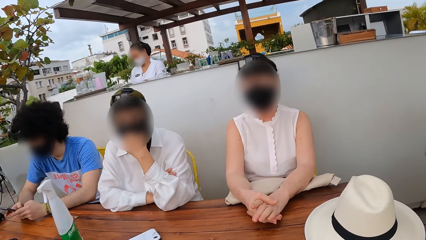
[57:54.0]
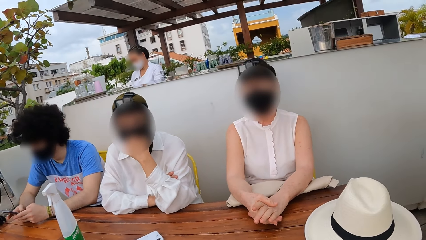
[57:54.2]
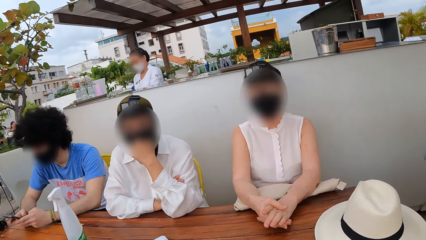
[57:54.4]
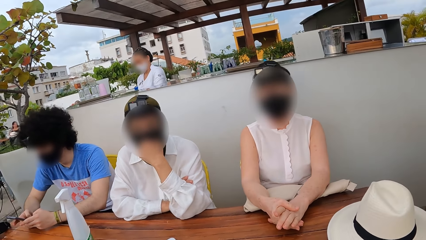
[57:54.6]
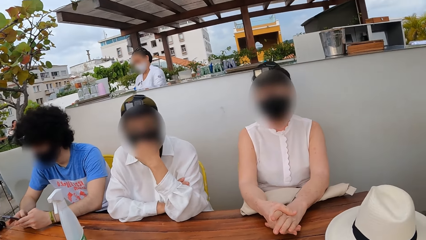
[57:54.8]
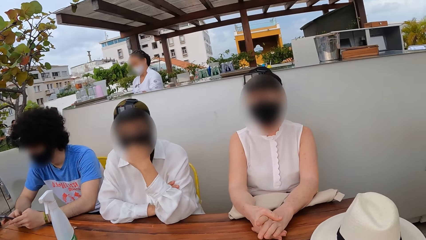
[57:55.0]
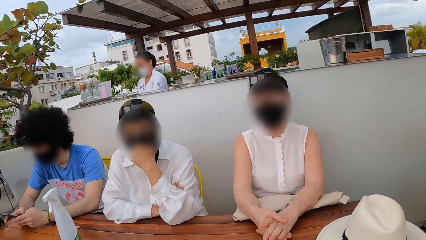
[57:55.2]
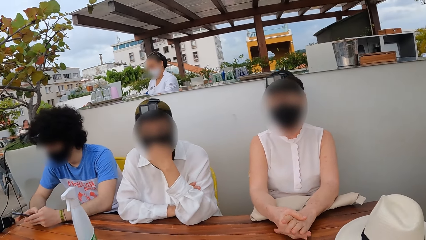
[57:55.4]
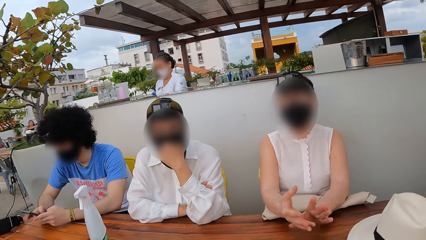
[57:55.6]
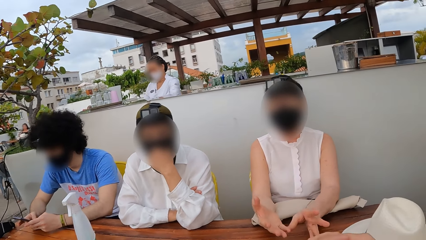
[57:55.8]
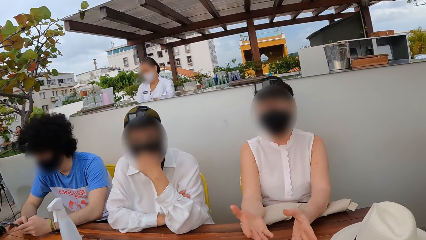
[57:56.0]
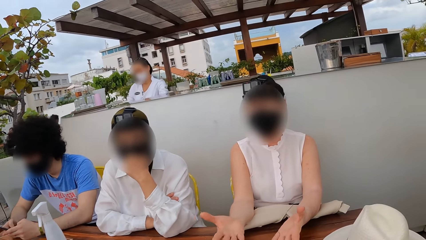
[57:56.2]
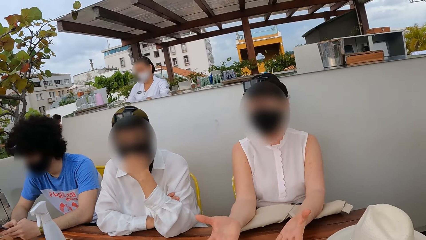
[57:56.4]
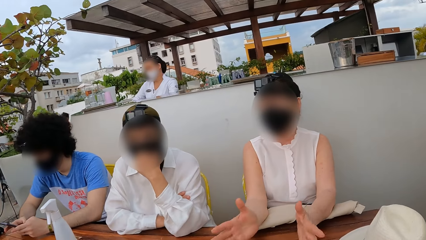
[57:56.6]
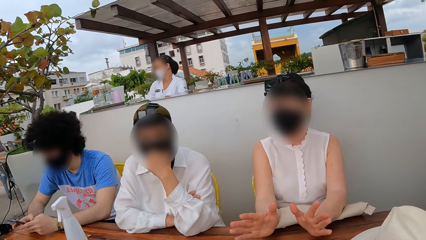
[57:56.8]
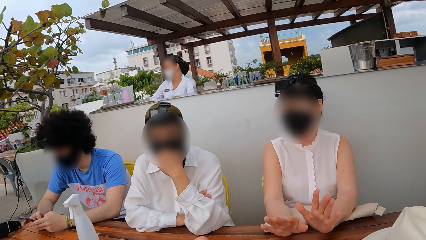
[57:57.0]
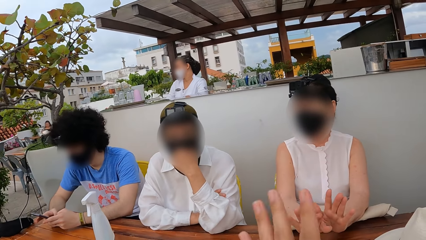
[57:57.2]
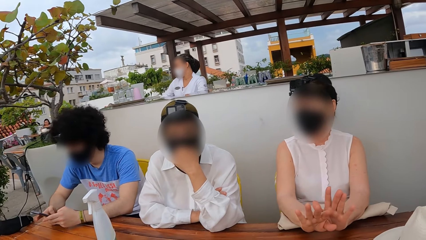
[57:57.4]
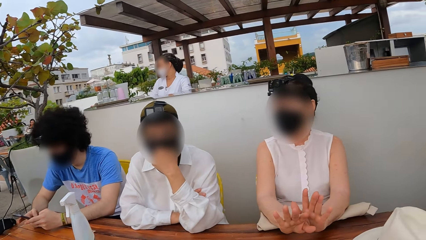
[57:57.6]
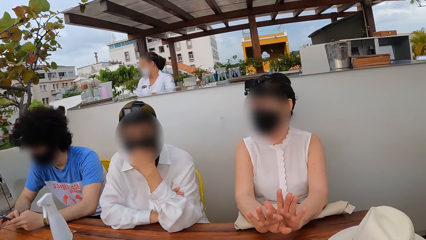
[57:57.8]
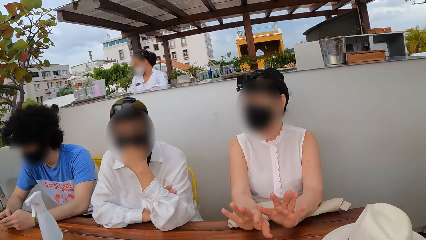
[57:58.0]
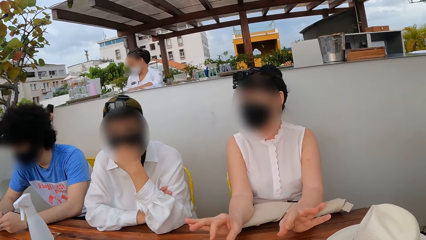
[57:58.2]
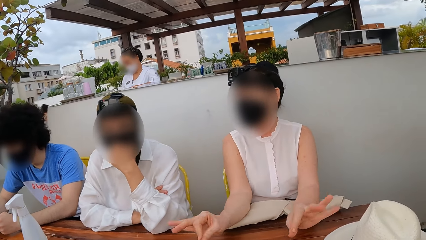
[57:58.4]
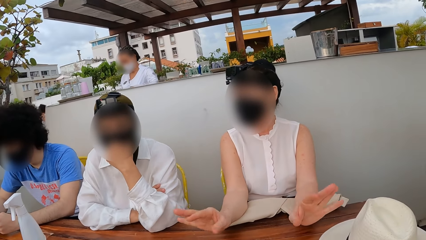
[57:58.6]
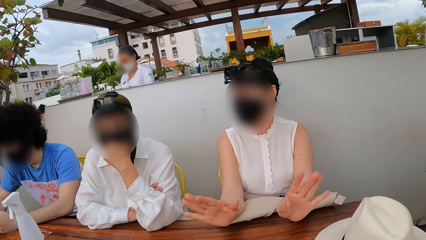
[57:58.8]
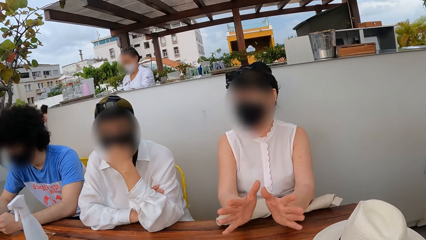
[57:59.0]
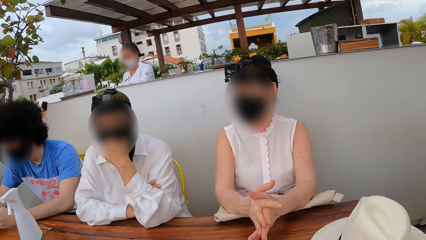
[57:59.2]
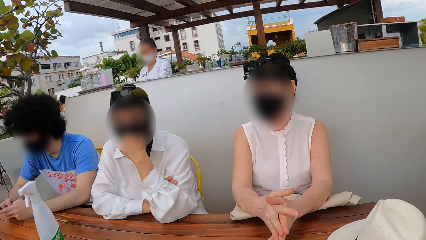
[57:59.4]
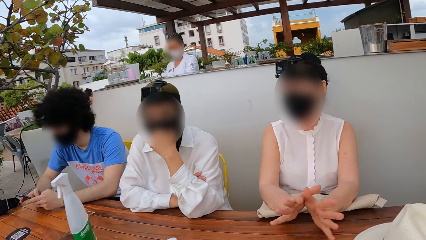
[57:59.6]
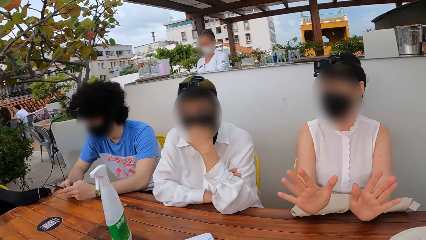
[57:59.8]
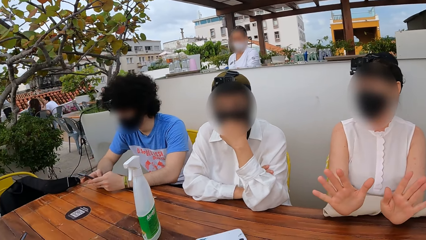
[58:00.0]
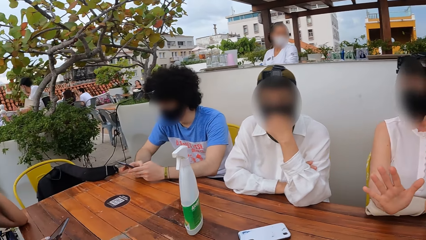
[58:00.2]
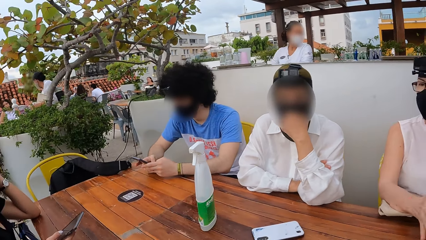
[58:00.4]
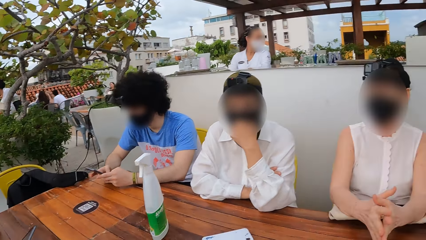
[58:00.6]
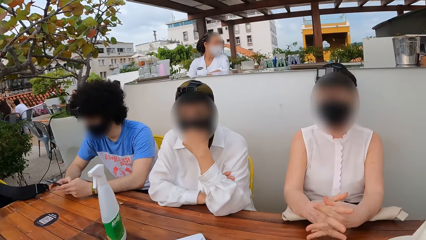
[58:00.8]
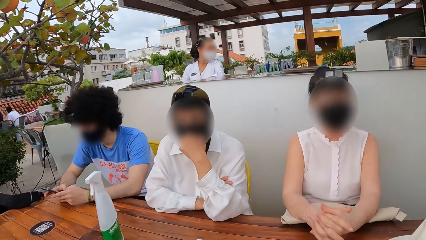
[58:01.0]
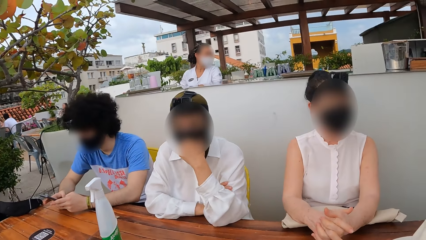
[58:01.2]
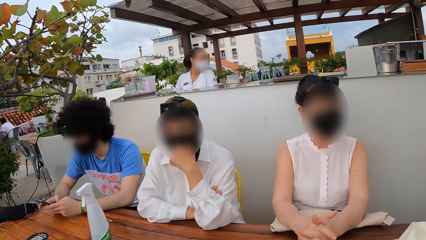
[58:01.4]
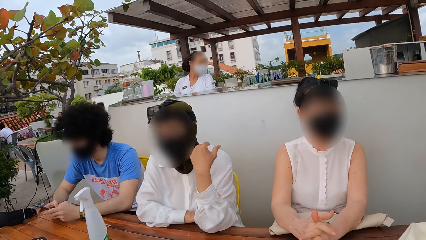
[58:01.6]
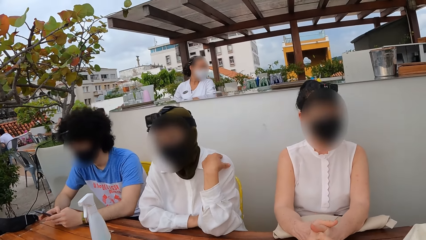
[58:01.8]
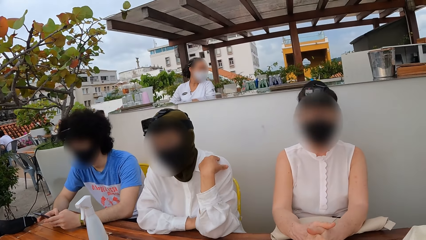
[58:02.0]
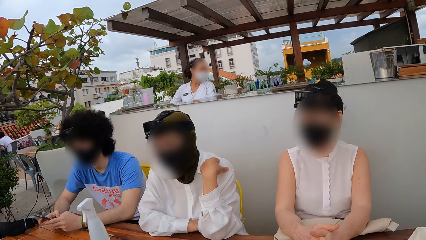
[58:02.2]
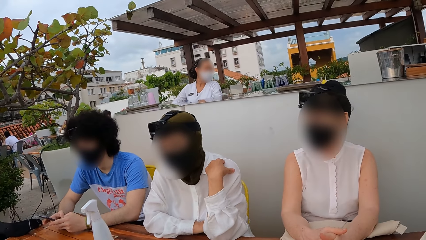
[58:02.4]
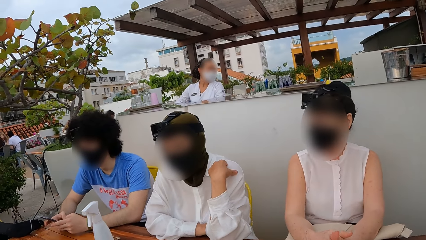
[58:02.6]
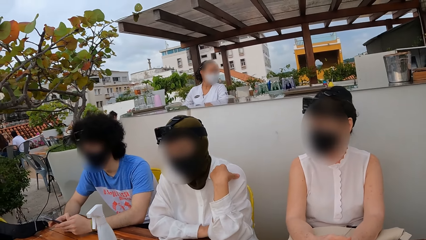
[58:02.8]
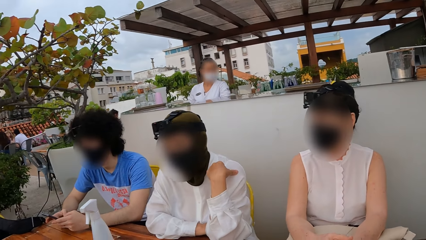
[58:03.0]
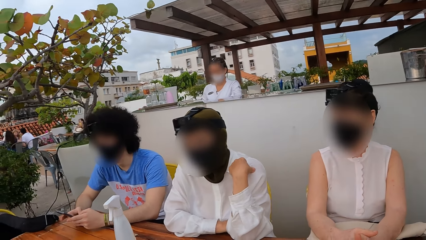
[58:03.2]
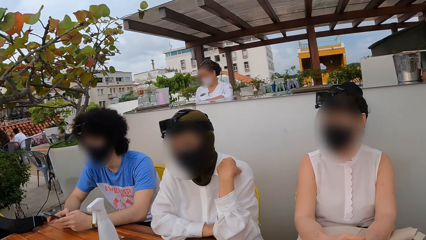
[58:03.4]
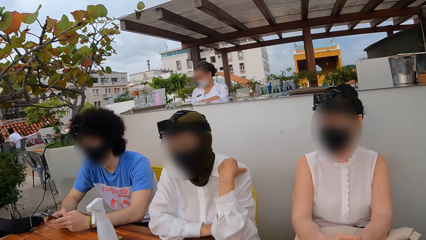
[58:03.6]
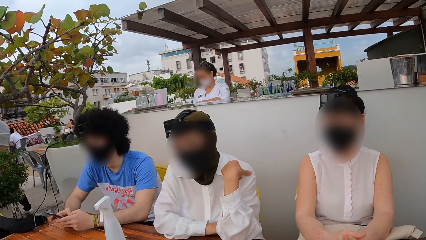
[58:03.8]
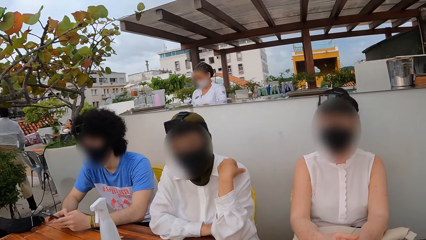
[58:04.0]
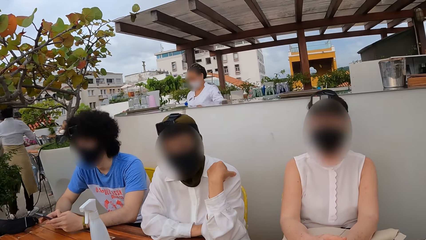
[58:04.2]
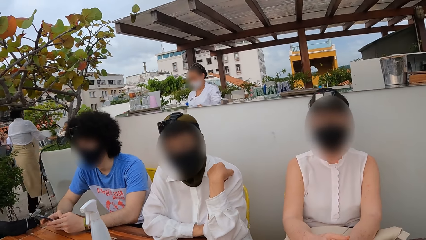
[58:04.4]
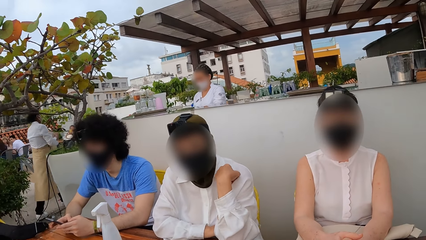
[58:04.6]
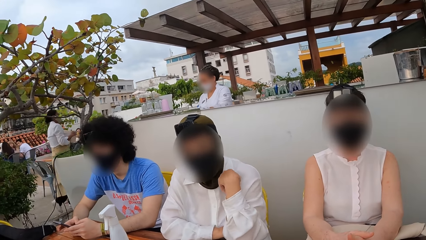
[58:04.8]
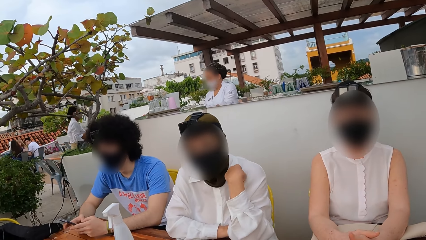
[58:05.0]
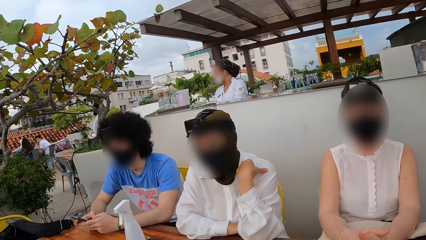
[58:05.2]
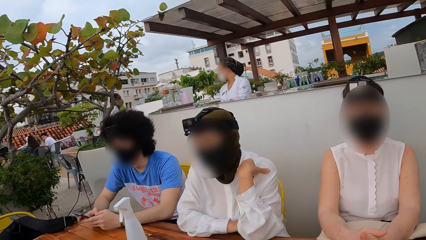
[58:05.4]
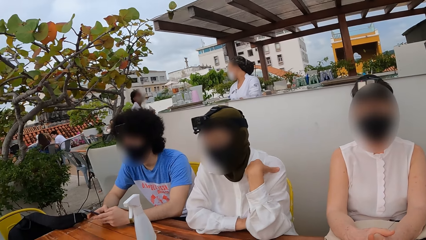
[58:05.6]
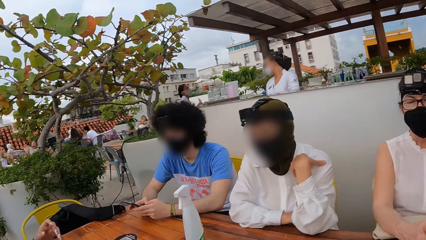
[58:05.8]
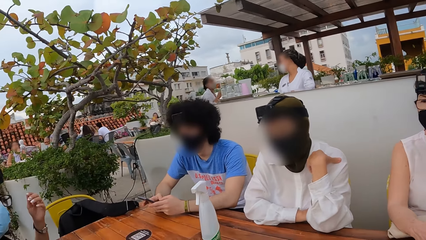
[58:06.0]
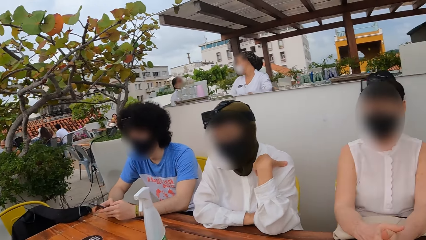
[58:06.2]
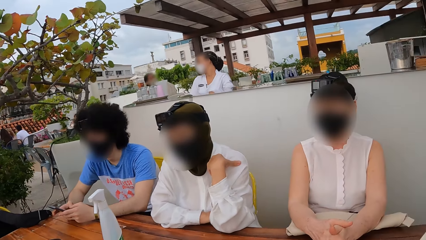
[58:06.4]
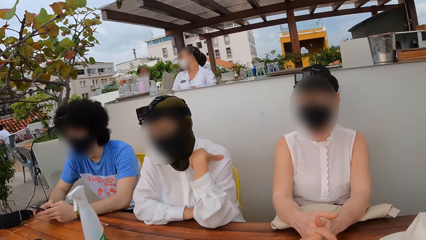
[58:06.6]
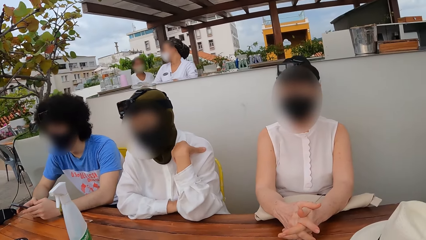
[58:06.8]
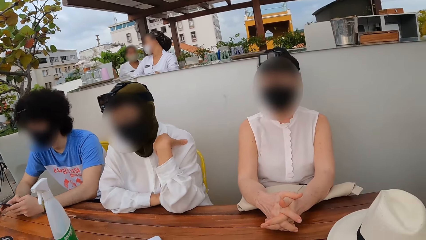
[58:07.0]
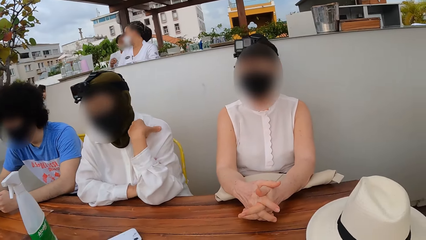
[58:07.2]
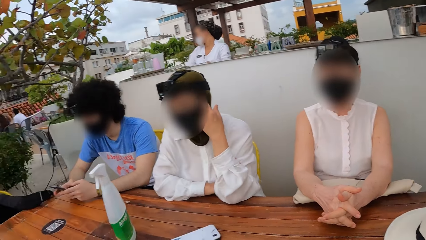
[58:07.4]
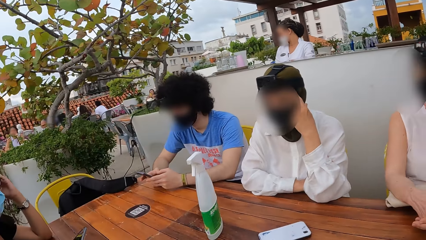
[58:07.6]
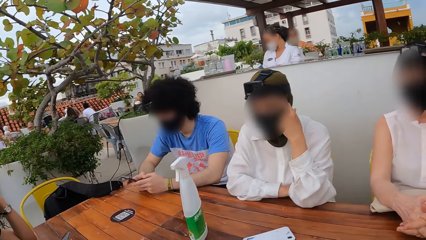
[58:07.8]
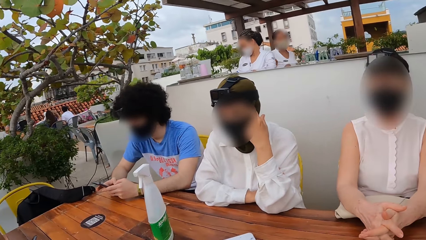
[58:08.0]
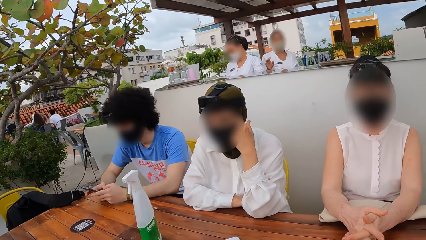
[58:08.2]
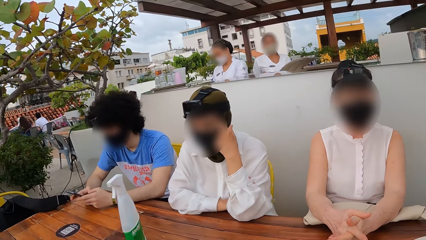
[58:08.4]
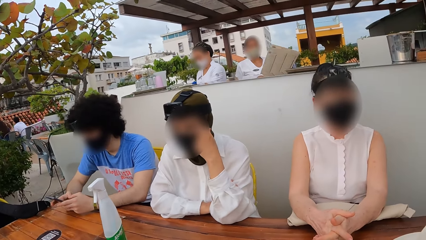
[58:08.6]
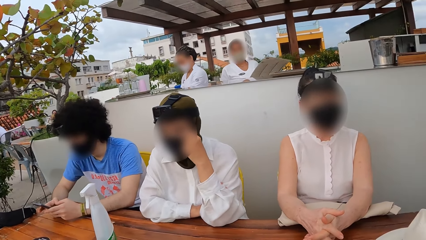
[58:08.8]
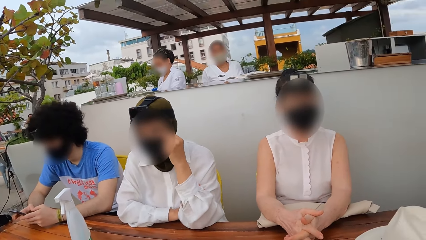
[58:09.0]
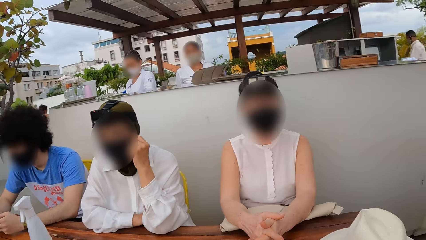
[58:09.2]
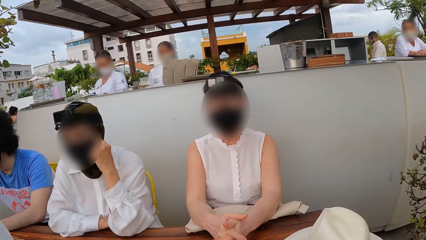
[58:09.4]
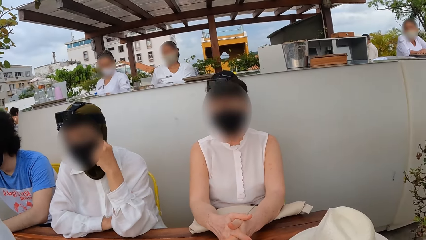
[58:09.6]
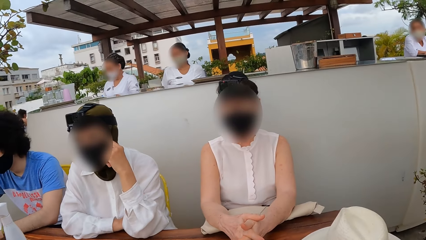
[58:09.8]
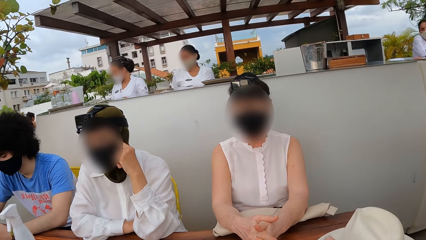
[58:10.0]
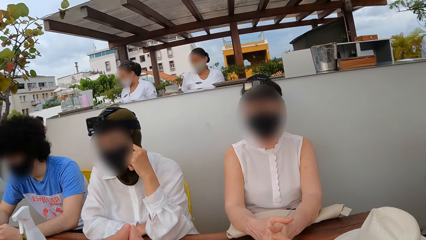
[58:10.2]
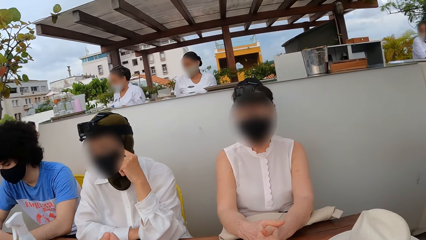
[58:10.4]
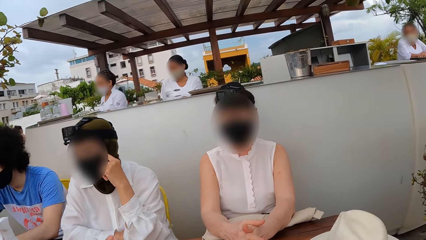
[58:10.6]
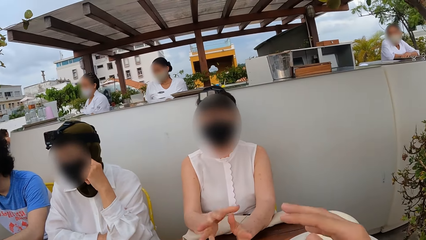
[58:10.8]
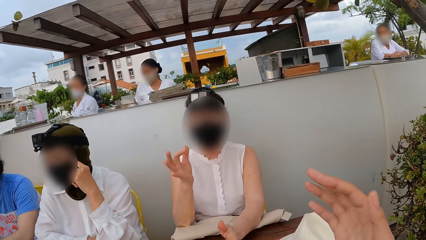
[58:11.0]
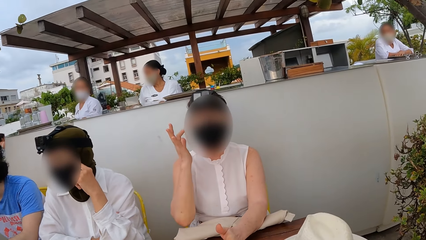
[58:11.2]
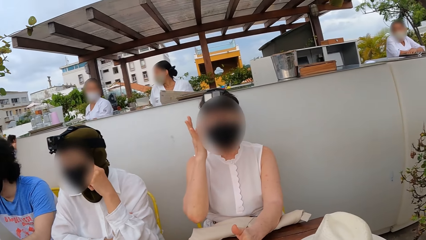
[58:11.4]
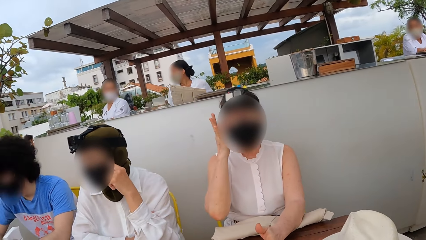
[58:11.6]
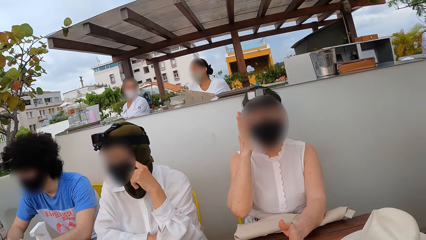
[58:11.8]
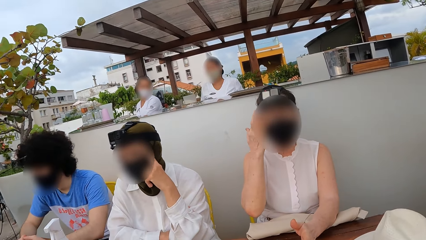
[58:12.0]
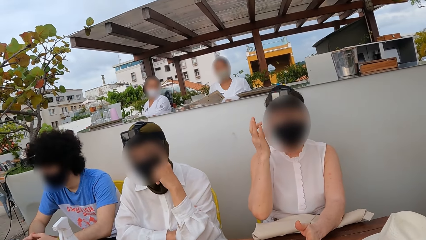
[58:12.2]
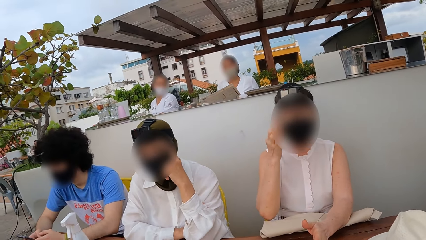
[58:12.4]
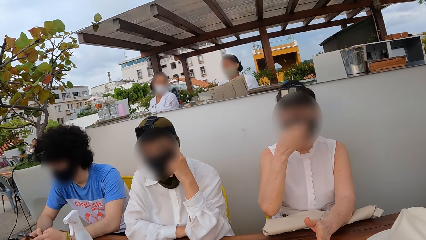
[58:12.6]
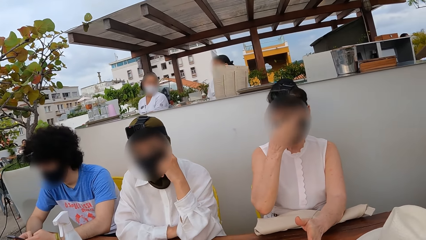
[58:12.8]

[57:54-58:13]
A lady sways her hand. The camera wearer looks around. They stretch a hand. The lady touches her face. The camera wearer looks around.
